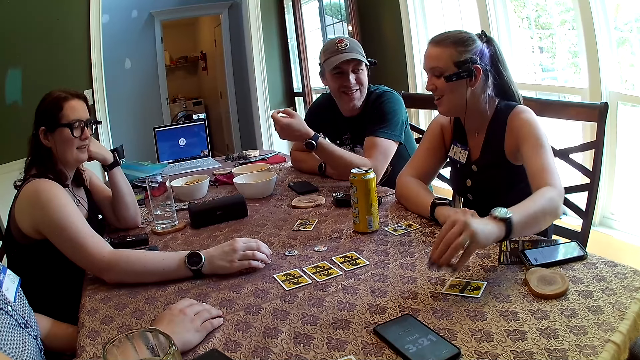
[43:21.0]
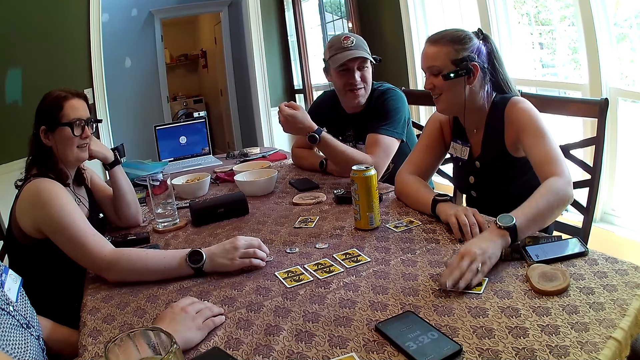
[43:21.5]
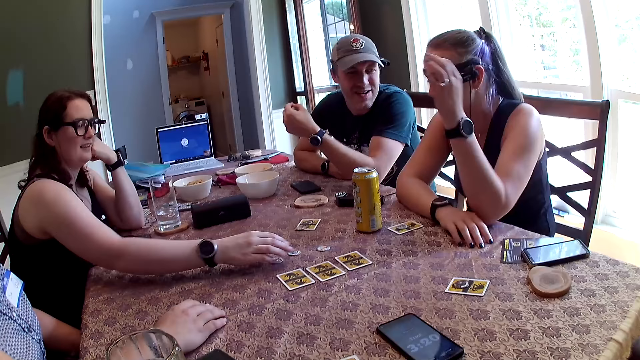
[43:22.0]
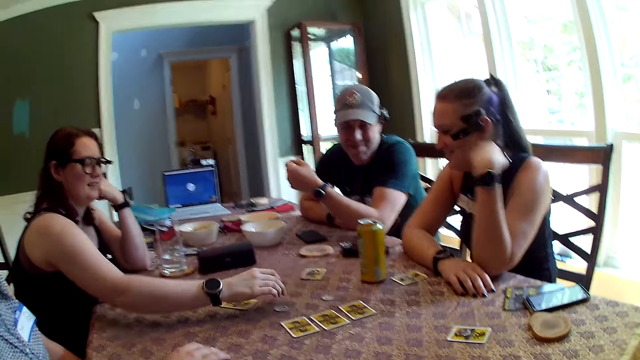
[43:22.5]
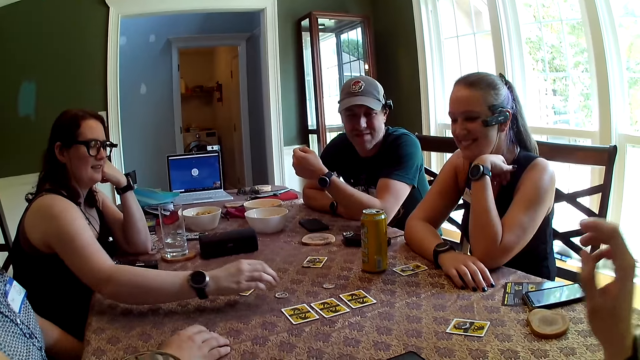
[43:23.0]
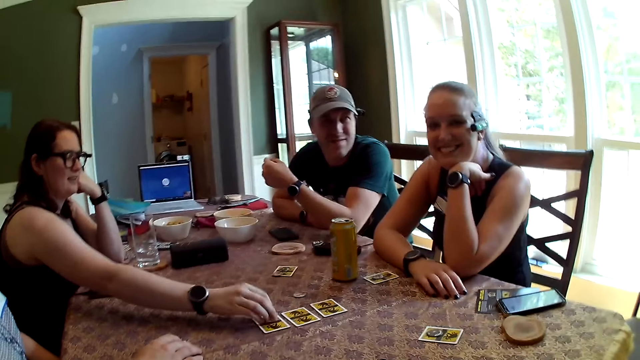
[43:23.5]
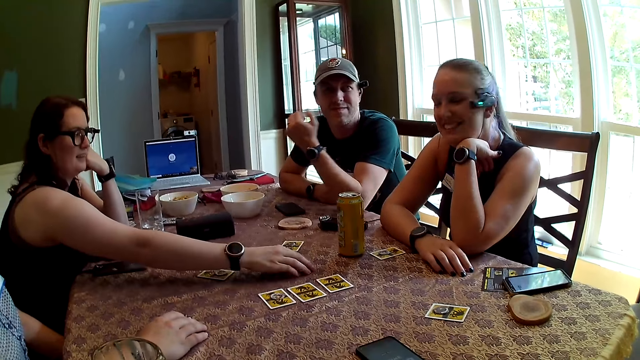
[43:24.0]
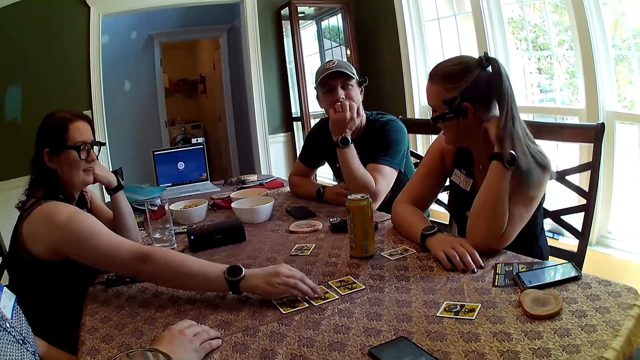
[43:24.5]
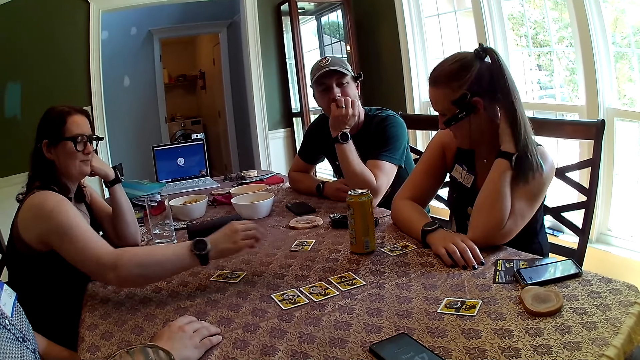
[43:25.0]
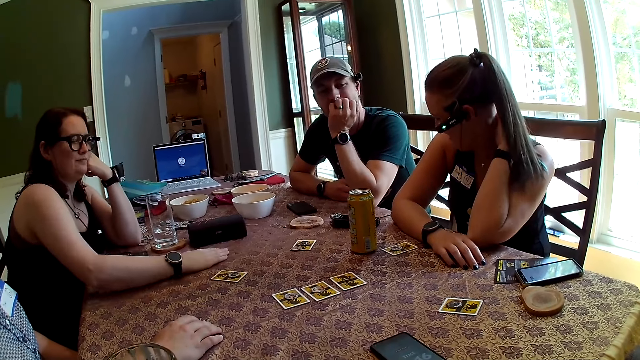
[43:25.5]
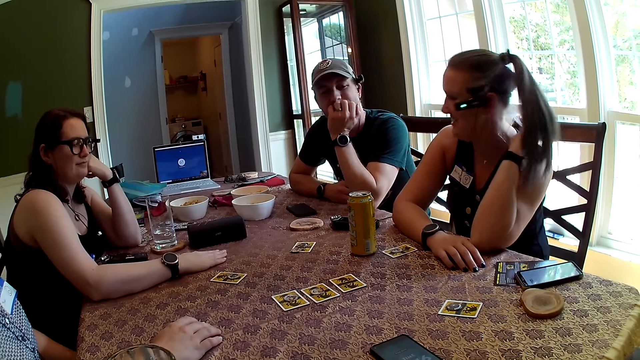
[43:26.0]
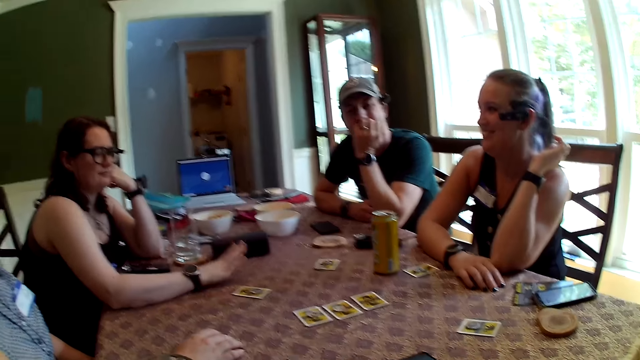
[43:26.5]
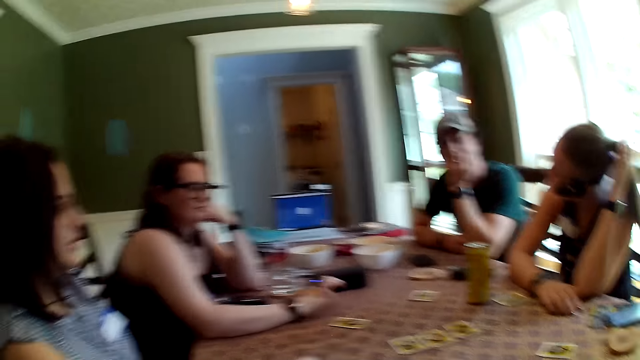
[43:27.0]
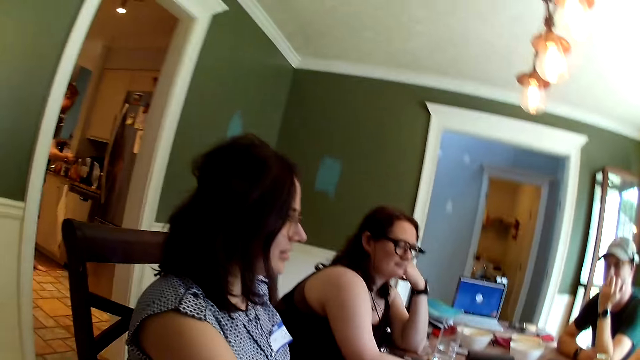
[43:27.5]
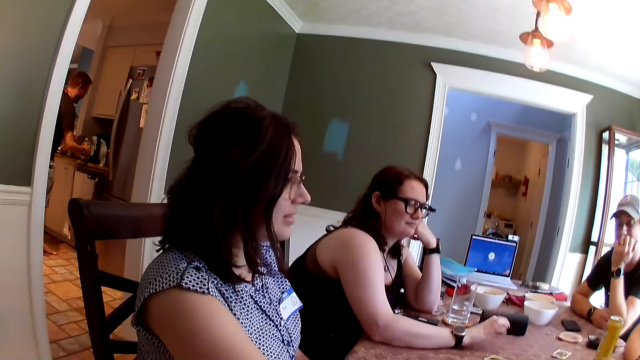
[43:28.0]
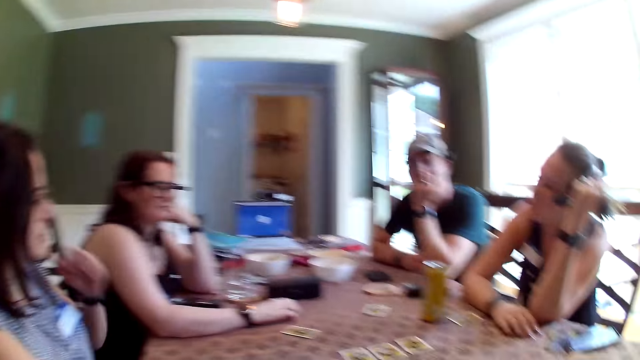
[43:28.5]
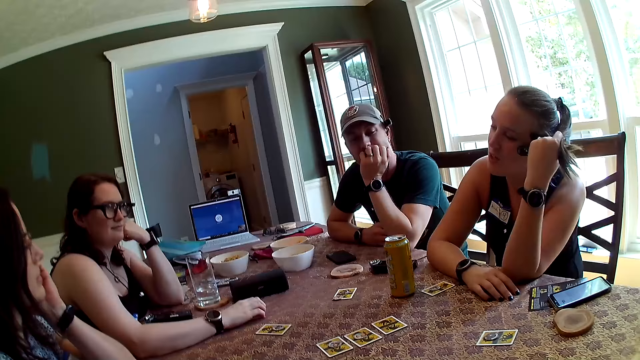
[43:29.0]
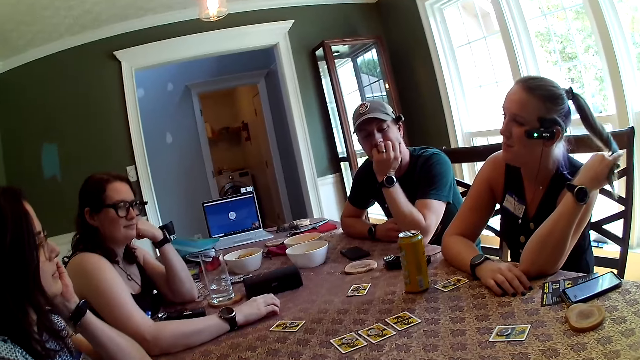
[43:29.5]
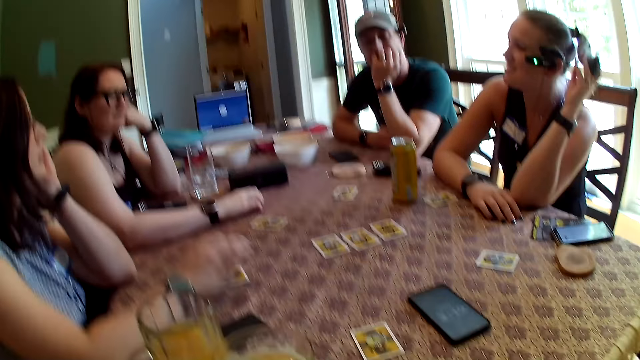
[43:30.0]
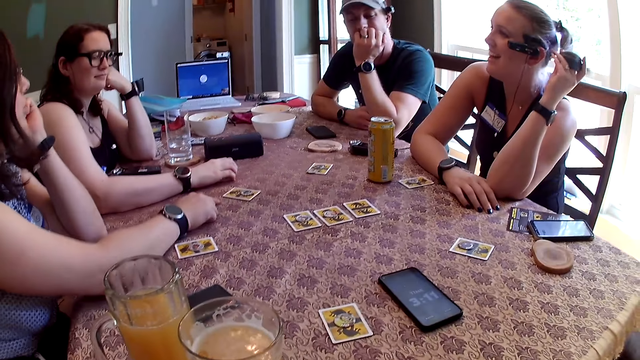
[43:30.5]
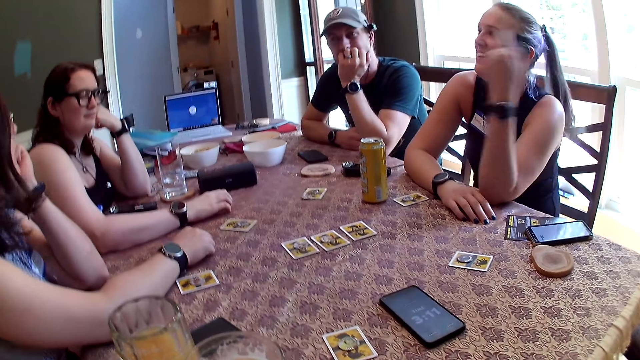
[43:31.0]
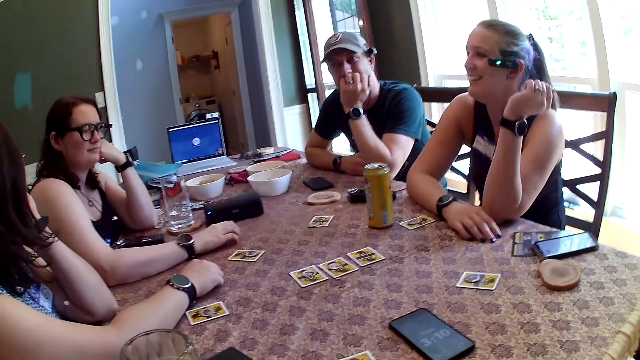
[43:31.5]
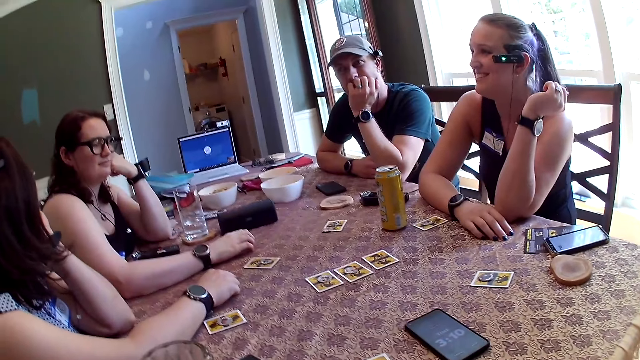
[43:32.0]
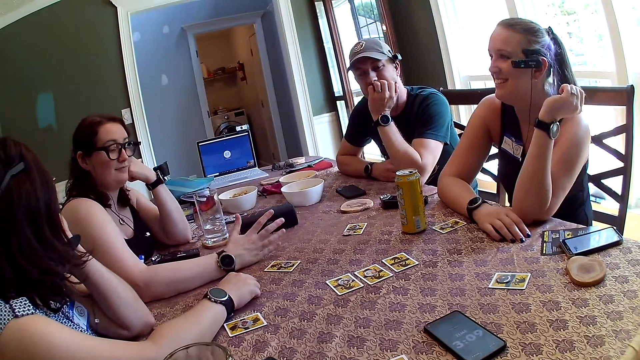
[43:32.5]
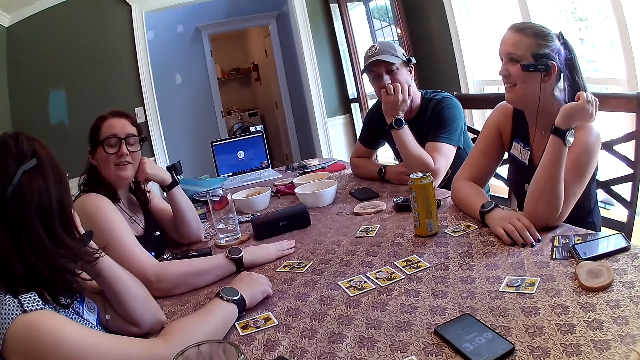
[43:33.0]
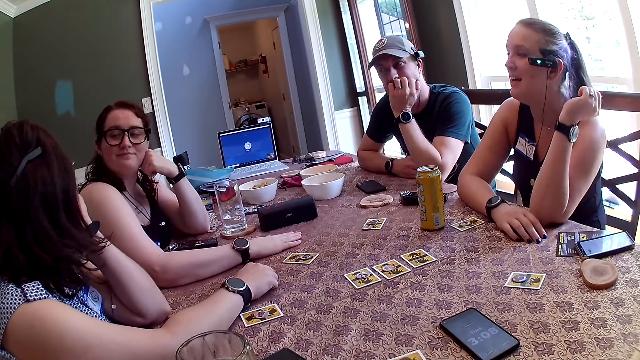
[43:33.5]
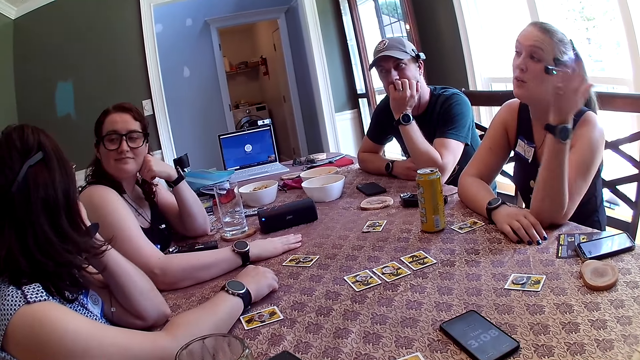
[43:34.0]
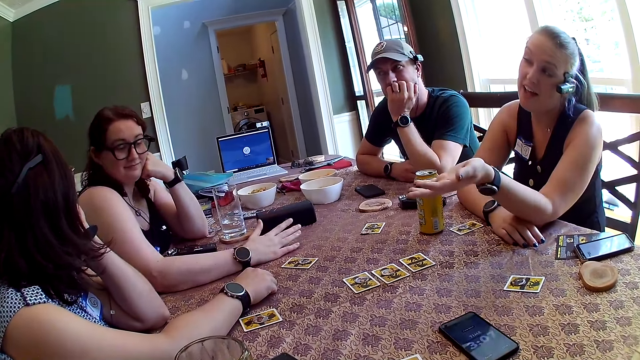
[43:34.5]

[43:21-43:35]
The woman picks up the poker chip from the table with her right hand and drops the poker chip on a card on the table with her left hand. Another woman picks up a poker chip from the table with her right hand and drops the poker chip on the table with her right hand. The first woman holds her cheek. The second woman picks up the poker chip from the table with her right hand. The camera wearer moves his hands. The second woman drops the poker chip on the card on the table with her right hand and picks up the poker chip from the table with her right hand. The man holds his face with his left hand. The first woman scratches her neck with her left hand. The second woman drops the poker chip on the card on the table with her right hand and places her right hand on the table. The first woman flips her hair with her left hand. The second woman taps her hand on the table. The first woman touches her hair and holds her hair with her left hand. A lady holds her cheek. The first woman twists her hair with her left hand and drops her hair with her left hand.

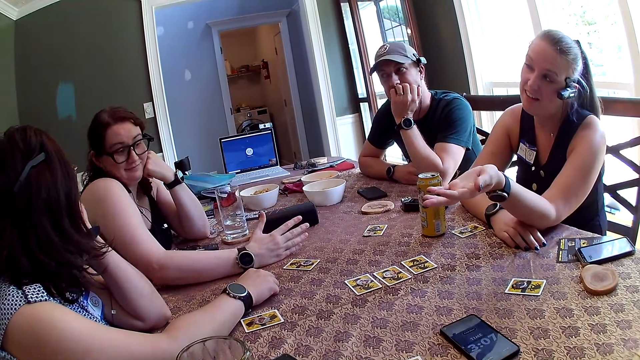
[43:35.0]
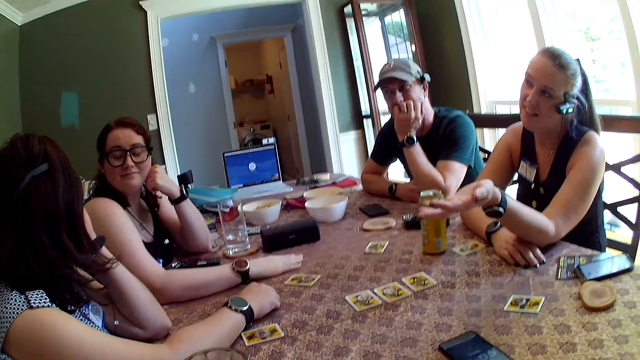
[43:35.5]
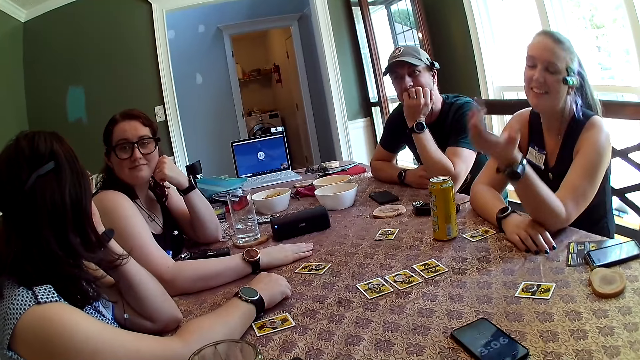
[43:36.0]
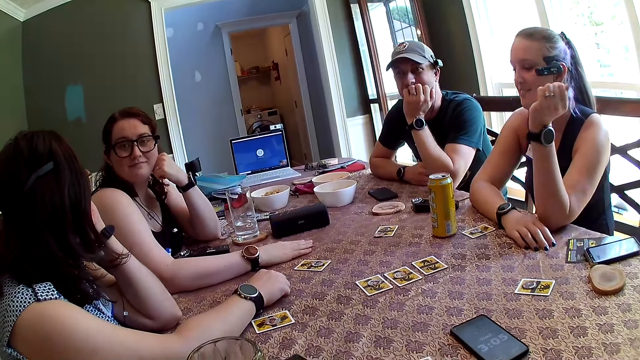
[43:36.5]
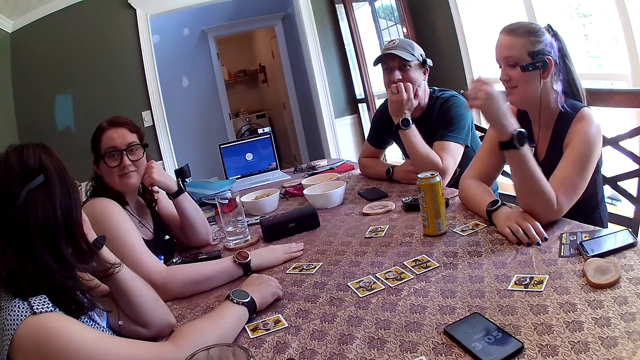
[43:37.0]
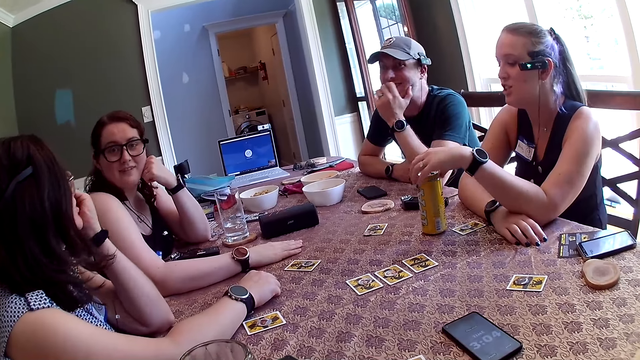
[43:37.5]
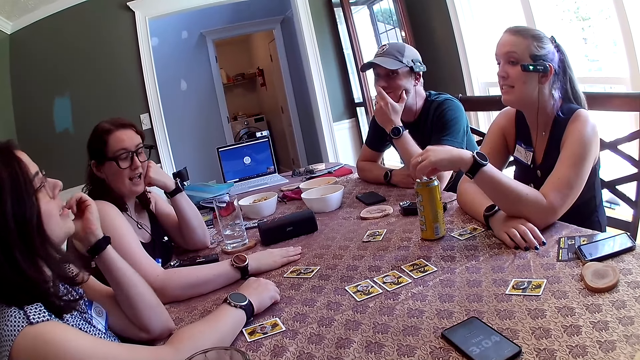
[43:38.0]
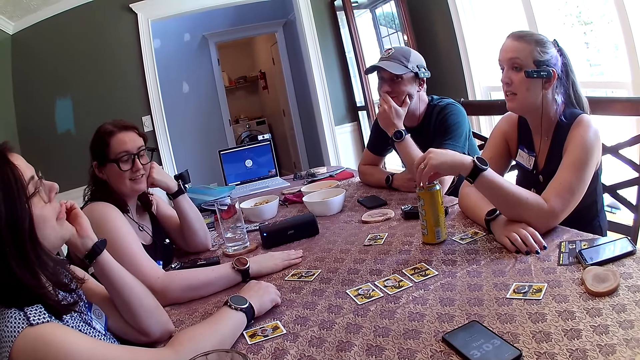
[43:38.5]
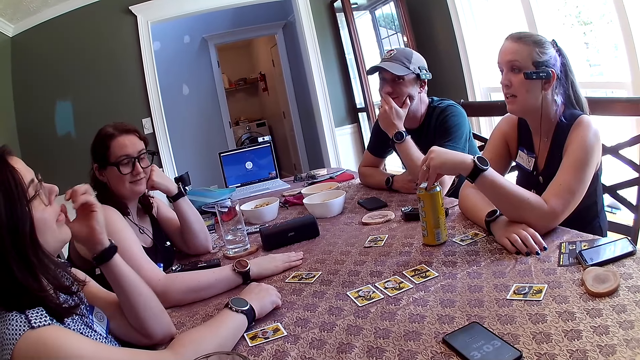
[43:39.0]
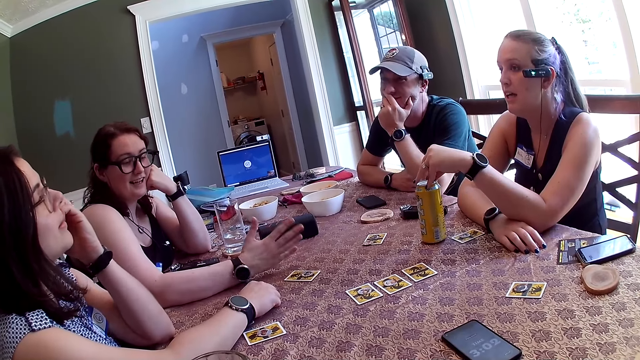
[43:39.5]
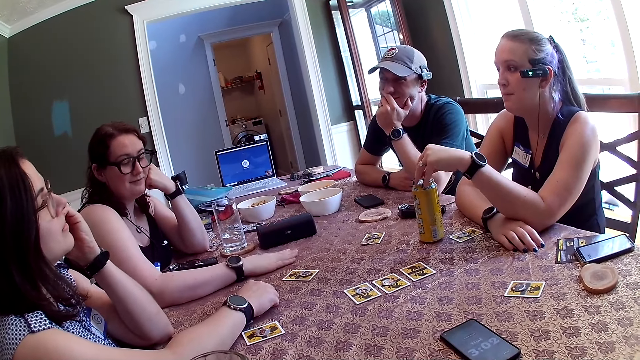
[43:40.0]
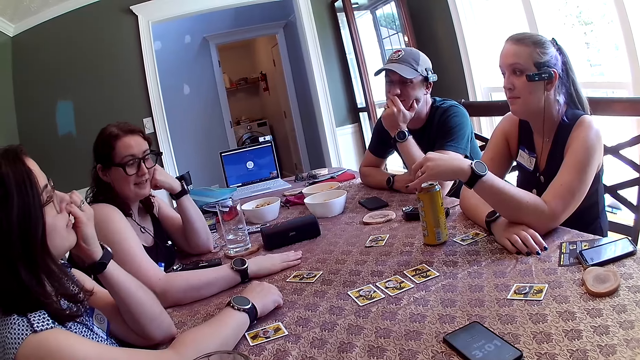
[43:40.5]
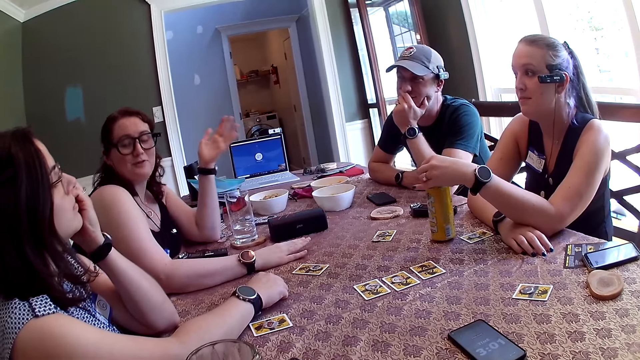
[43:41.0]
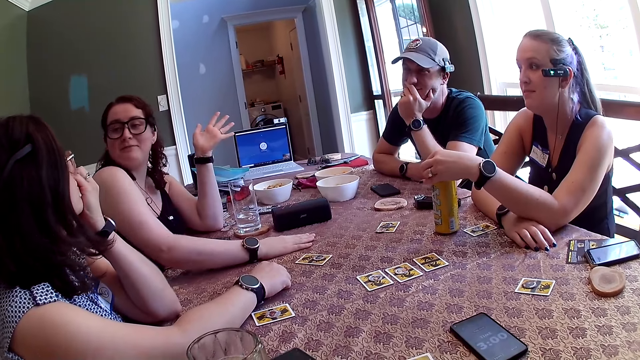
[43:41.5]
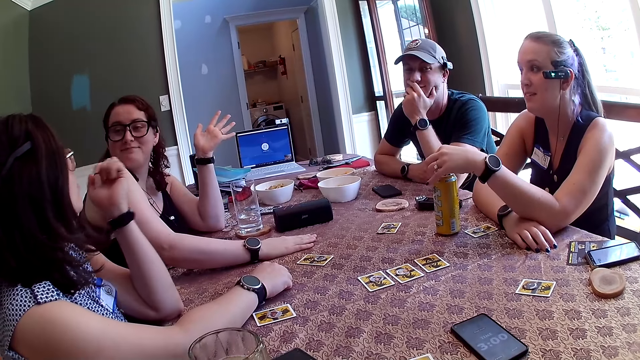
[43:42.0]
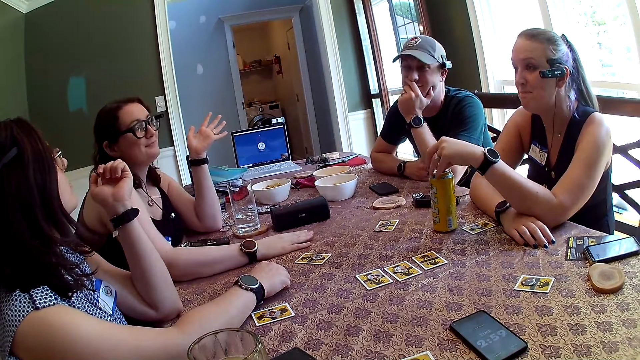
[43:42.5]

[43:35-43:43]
The woman touches the can of beer on the table with her left hand. She touches it again. She holds the drink on the table.
